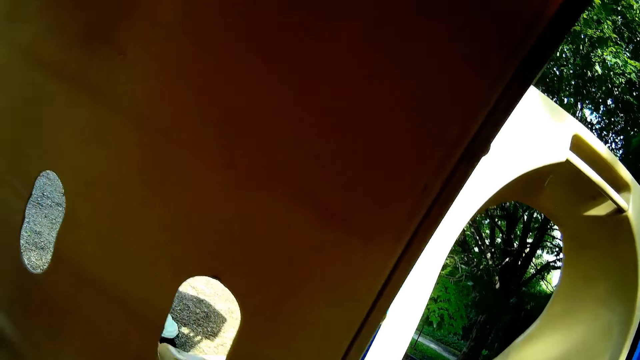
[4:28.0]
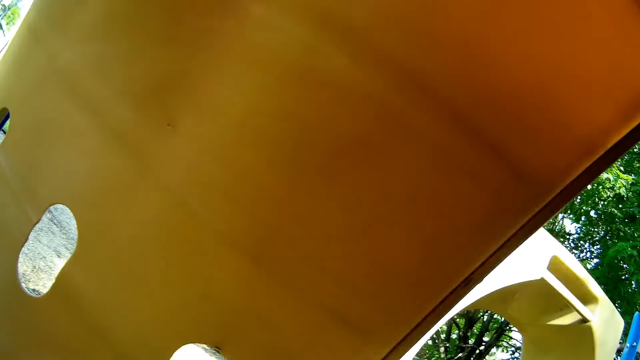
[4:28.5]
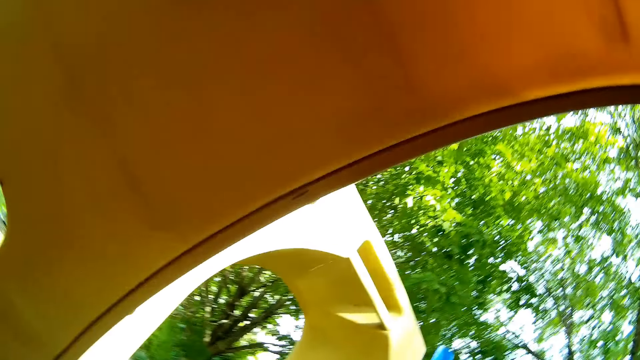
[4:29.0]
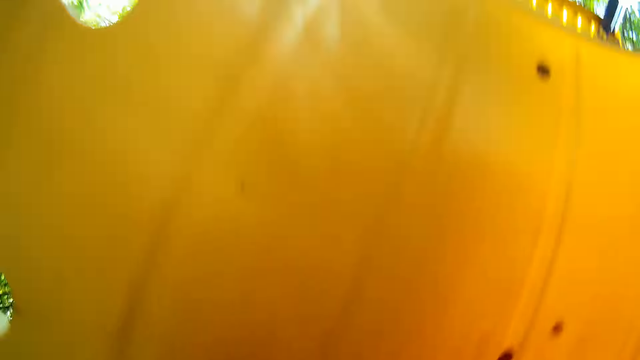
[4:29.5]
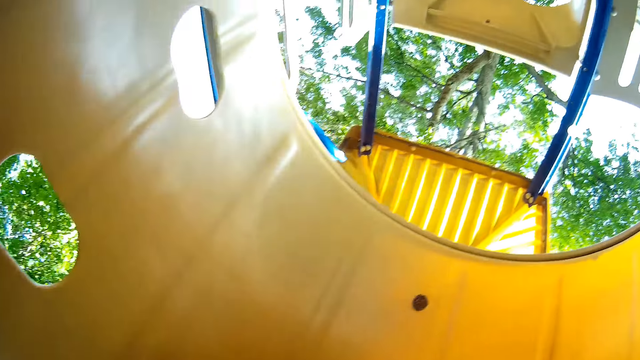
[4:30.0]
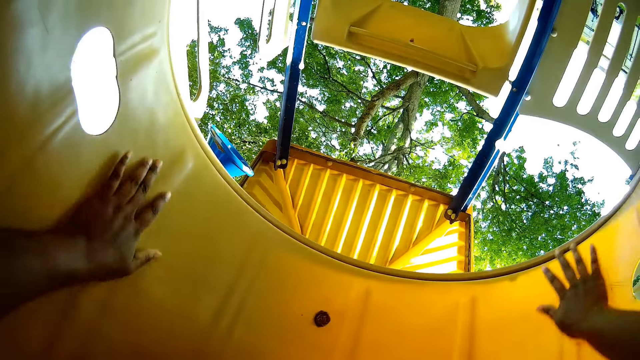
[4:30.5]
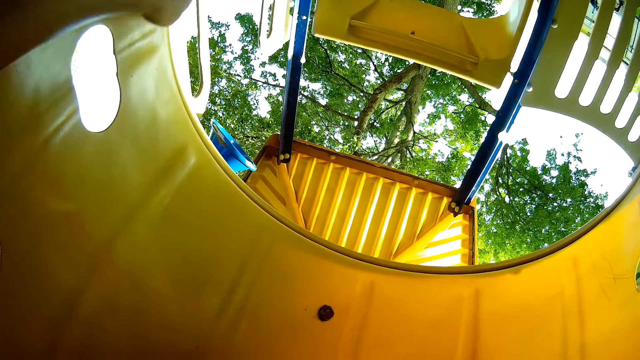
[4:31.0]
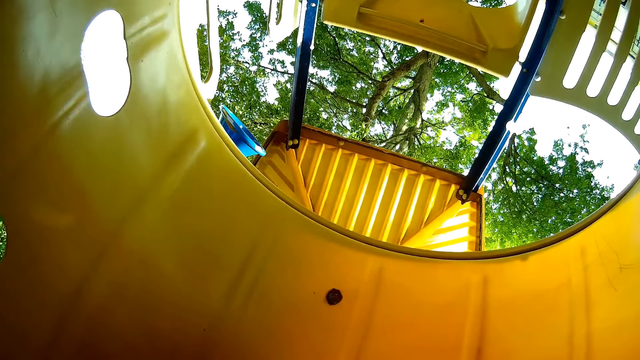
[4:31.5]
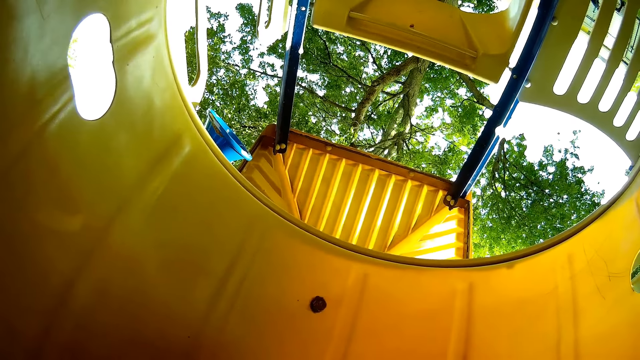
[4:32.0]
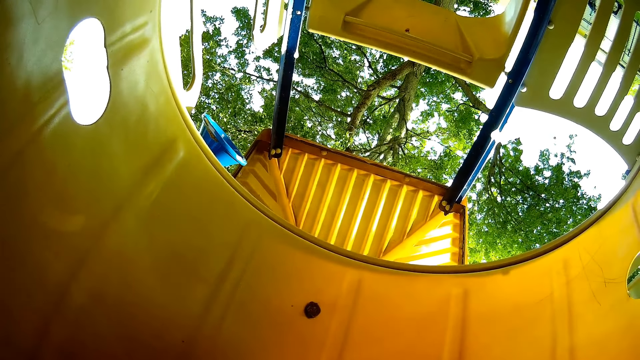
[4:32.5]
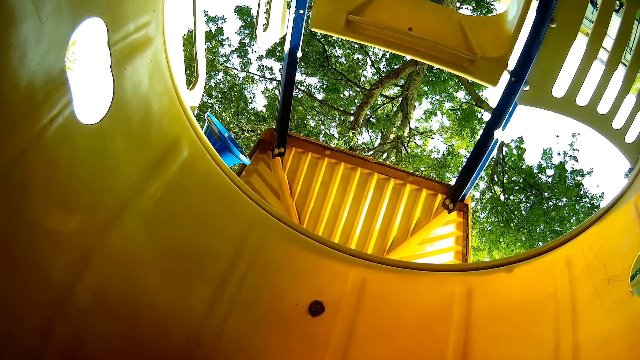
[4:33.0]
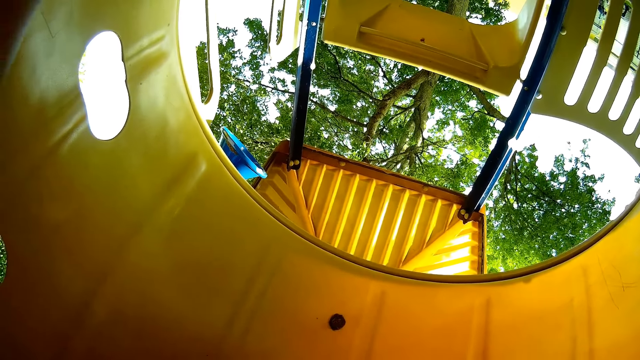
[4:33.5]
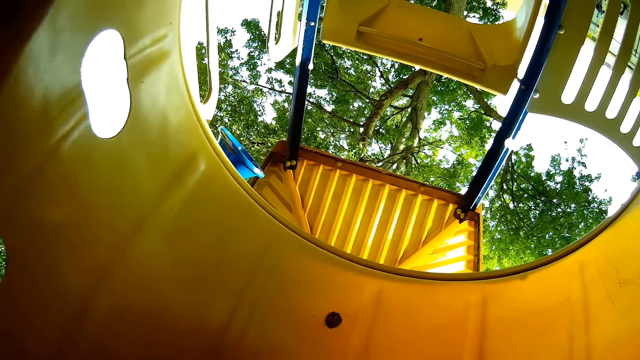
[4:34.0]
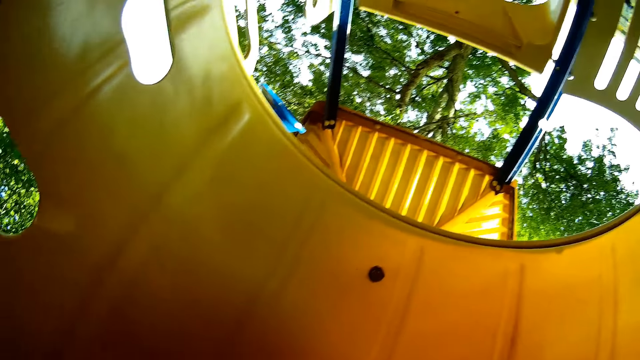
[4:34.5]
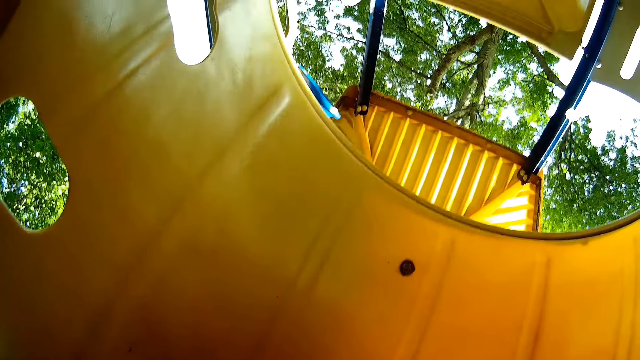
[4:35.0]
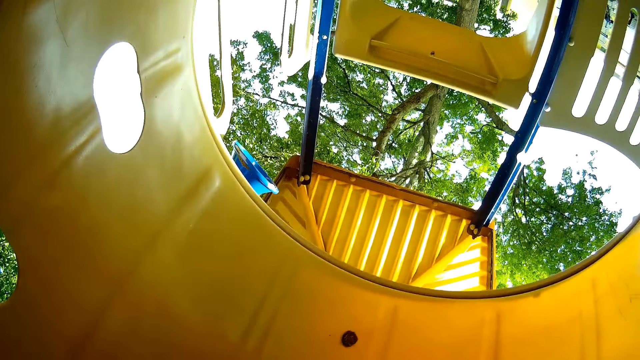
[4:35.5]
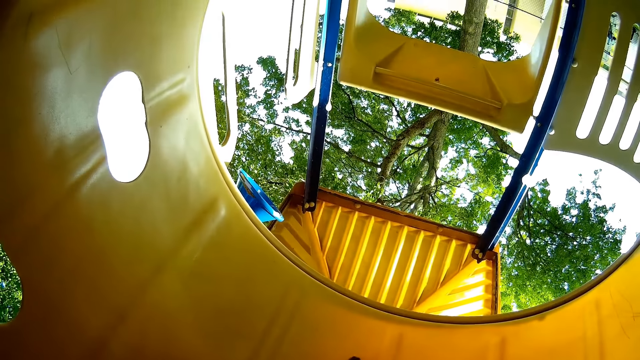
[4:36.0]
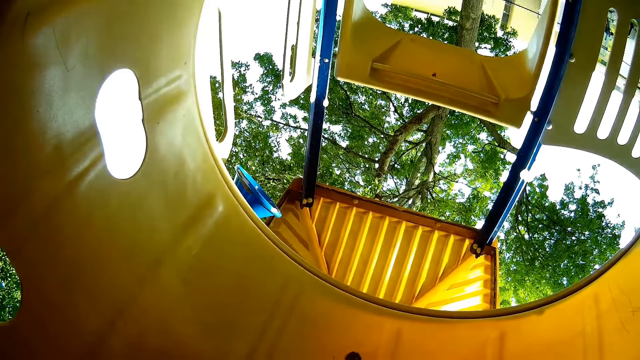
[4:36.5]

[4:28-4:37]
The camera wearer grabs the top of the playground slide with both hands. They touch the slide. They look up the slide.

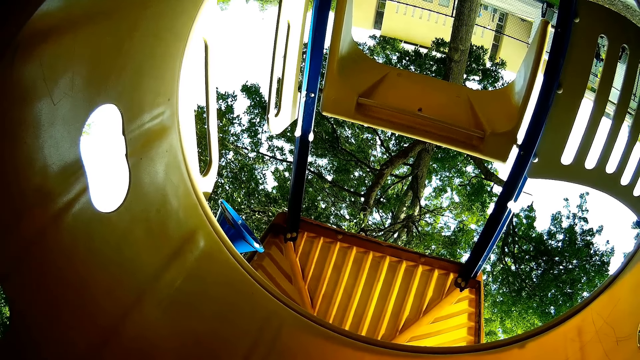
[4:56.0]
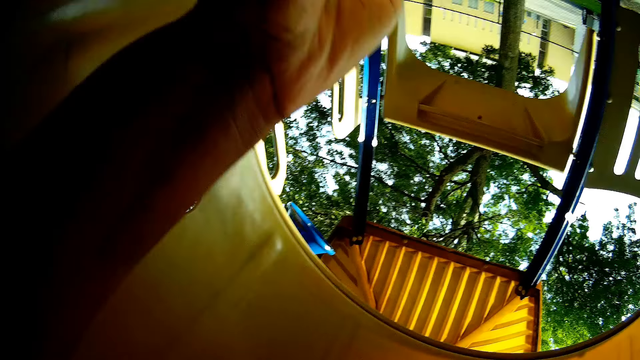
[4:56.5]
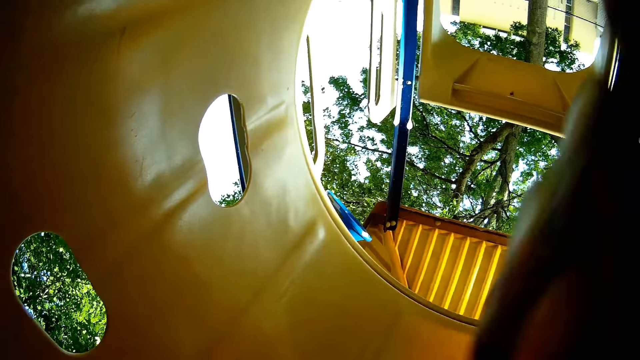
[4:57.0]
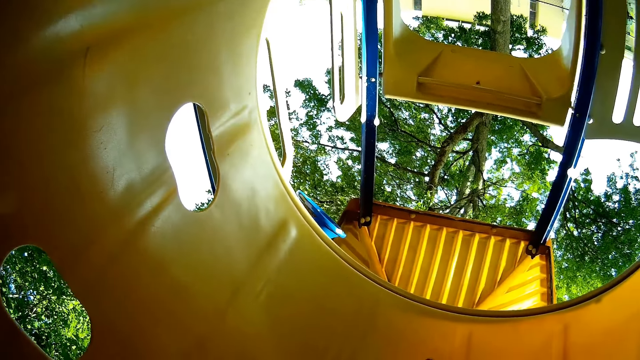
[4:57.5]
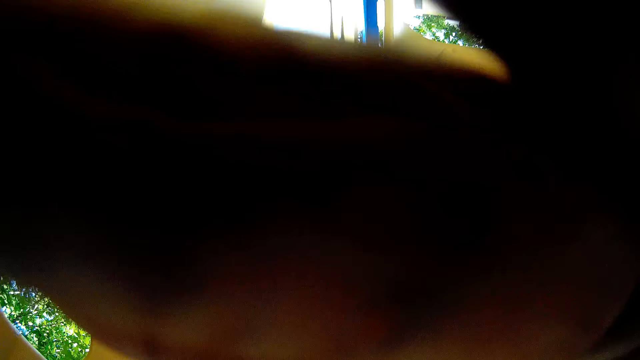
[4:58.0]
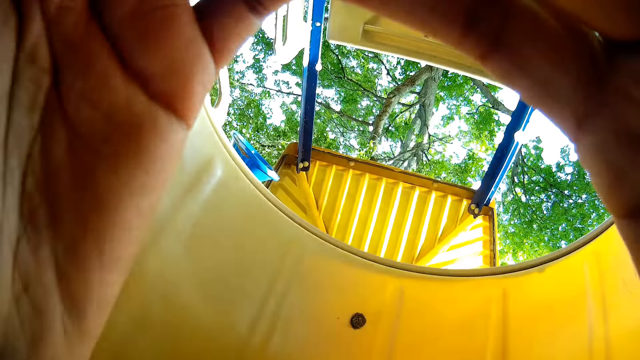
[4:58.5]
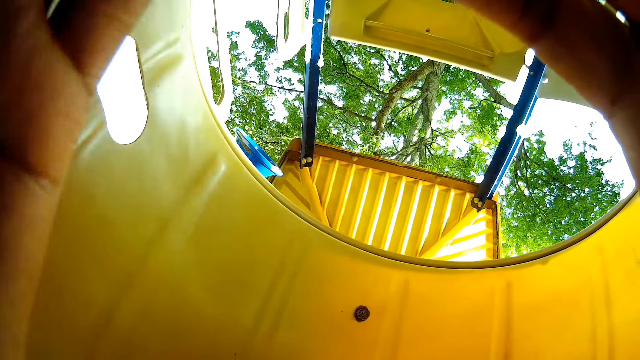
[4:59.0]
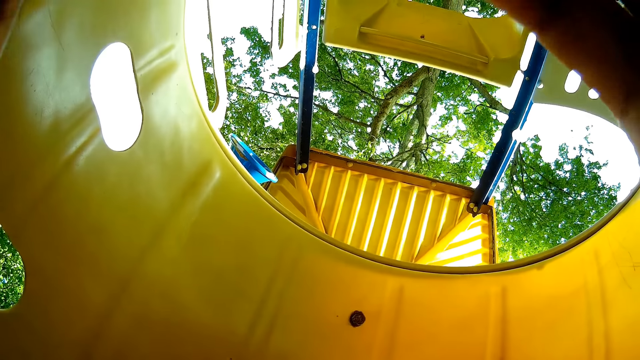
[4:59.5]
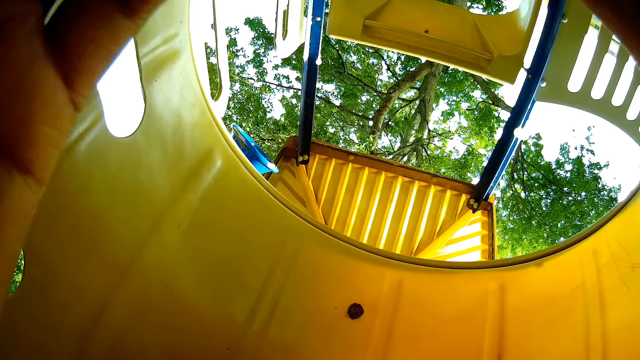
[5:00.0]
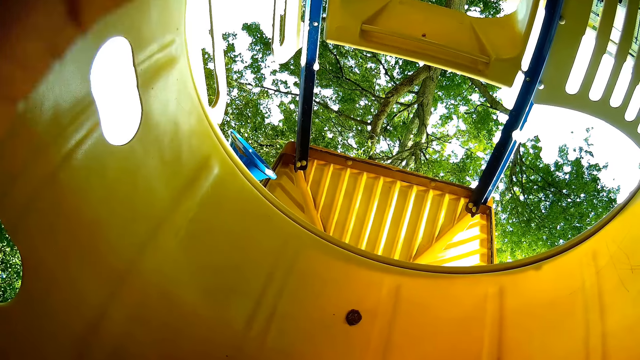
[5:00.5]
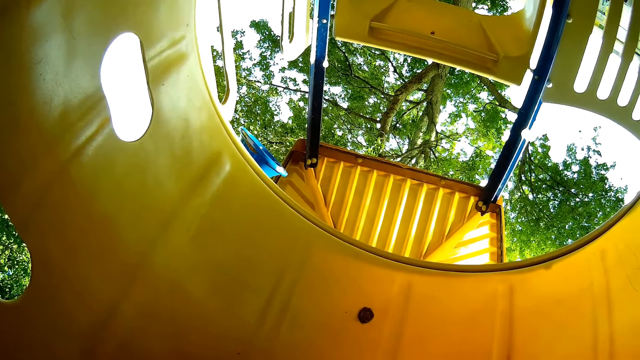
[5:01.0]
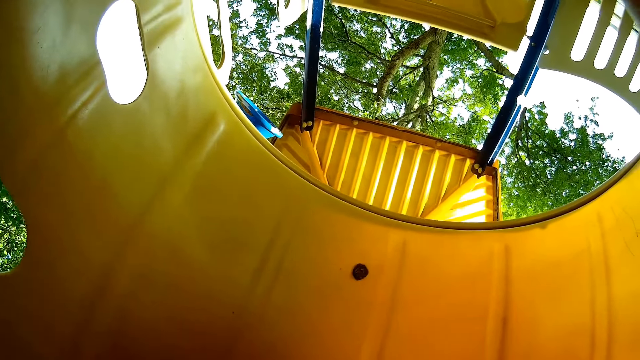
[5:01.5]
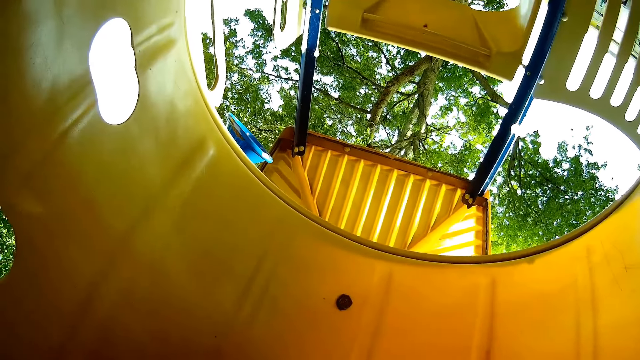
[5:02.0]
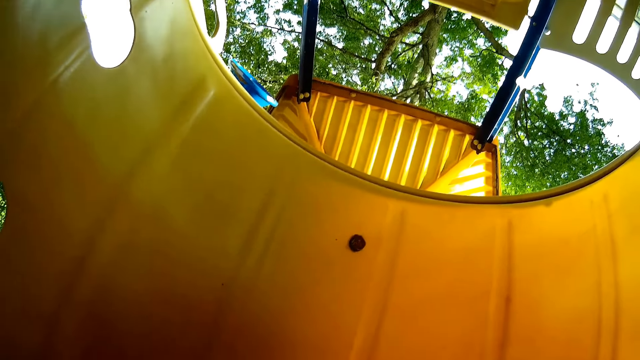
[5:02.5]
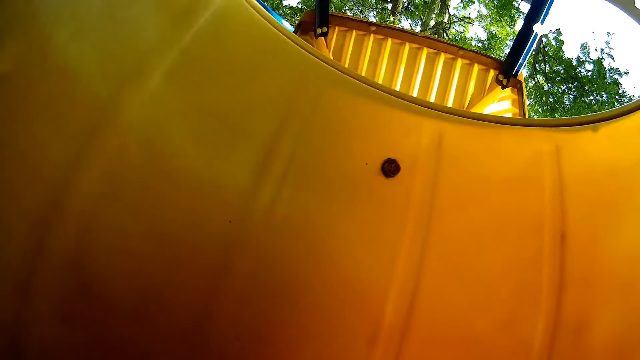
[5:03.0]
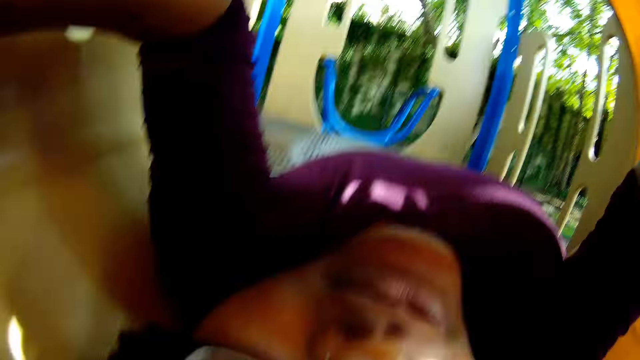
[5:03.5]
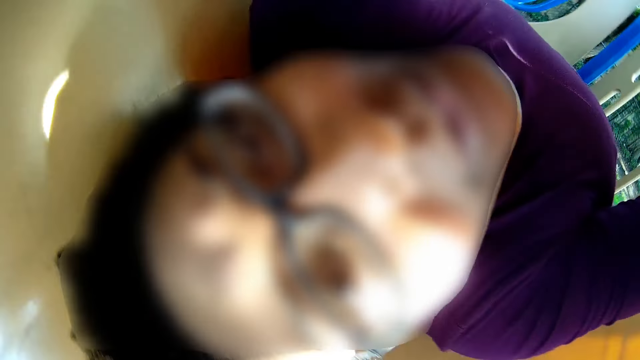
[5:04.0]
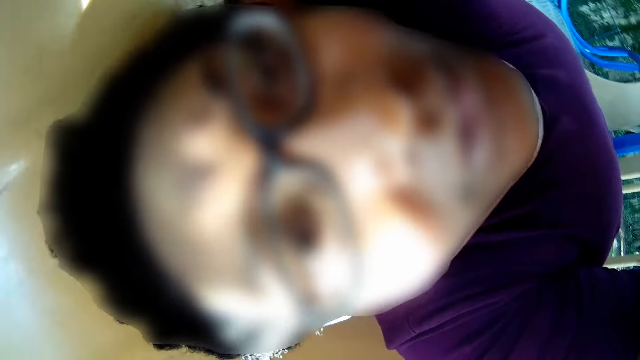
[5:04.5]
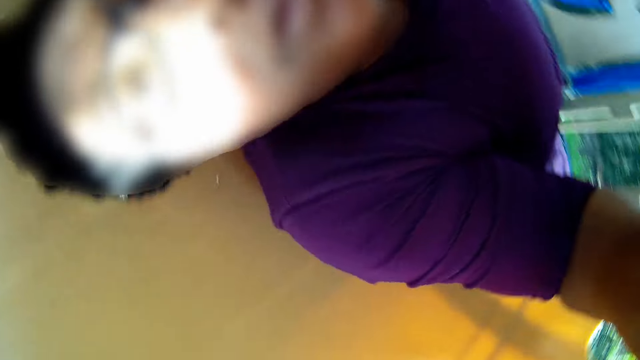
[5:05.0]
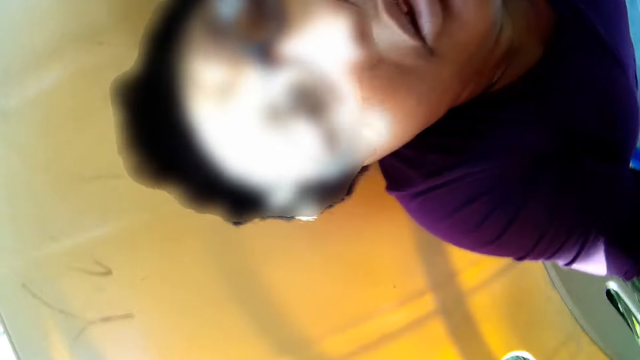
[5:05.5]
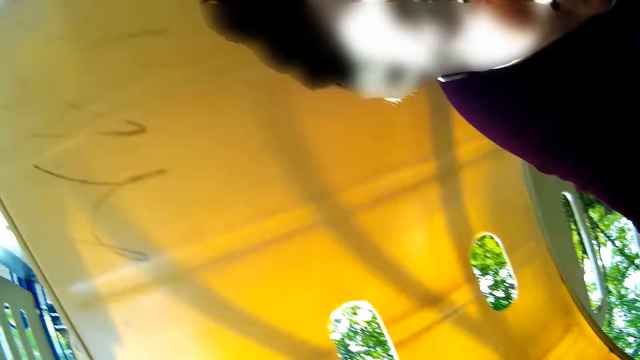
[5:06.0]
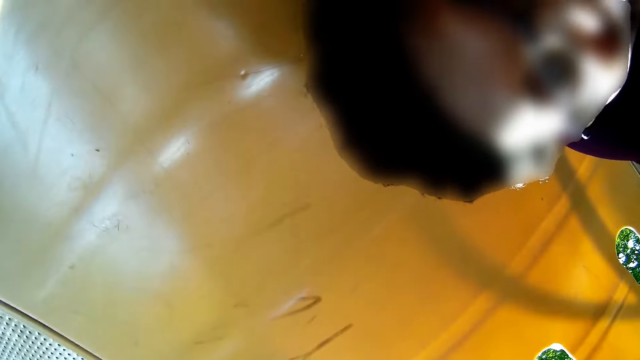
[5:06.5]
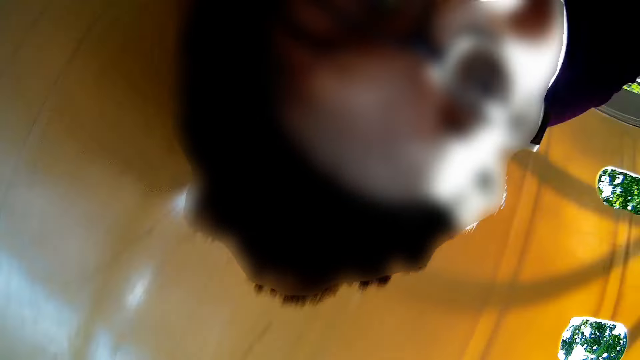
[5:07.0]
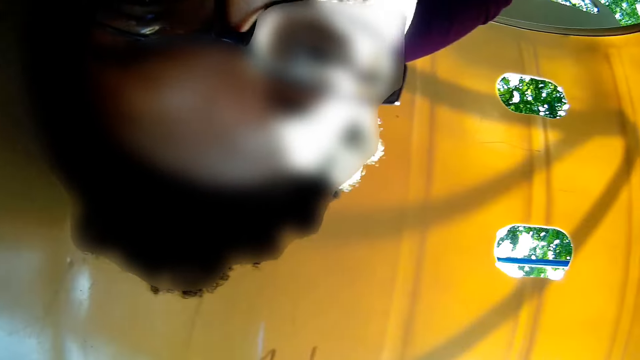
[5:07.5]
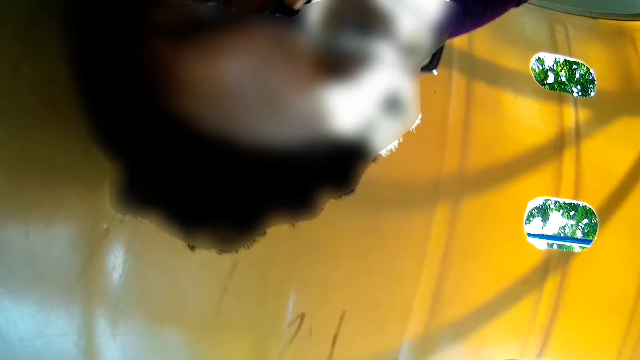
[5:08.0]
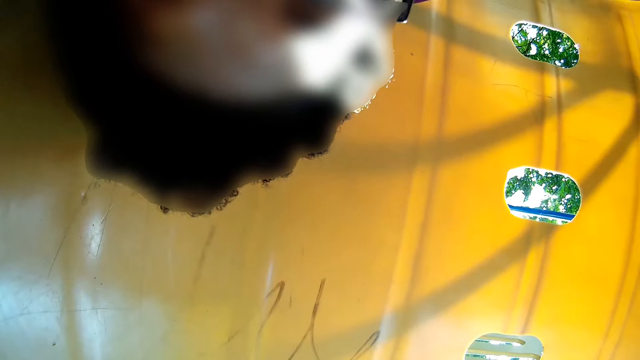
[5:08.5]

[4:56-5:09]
The camera wearer touches the camera. They hold a pair of glasses with both hands. They look at the camera.
